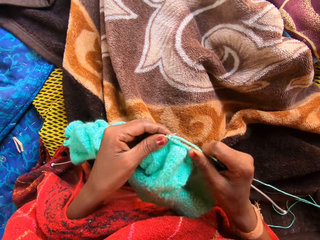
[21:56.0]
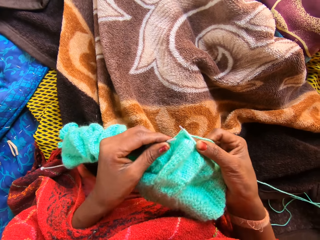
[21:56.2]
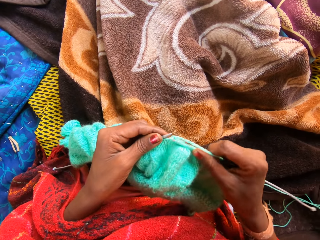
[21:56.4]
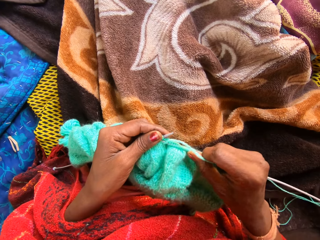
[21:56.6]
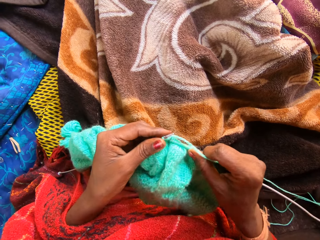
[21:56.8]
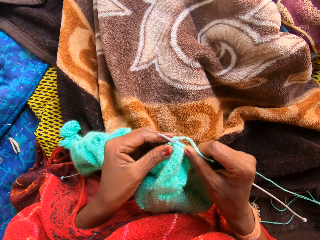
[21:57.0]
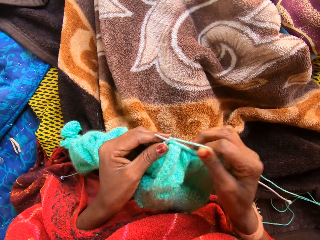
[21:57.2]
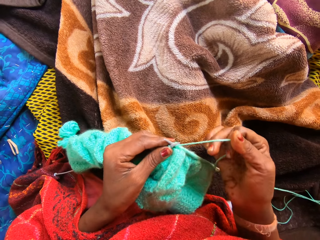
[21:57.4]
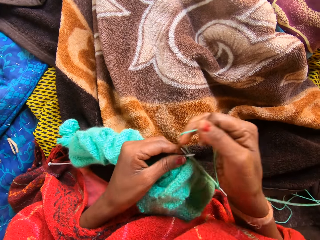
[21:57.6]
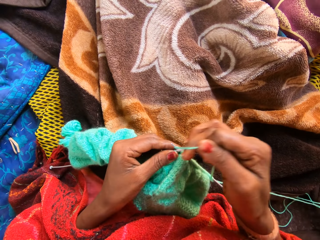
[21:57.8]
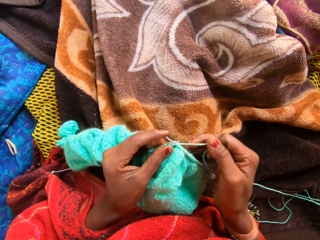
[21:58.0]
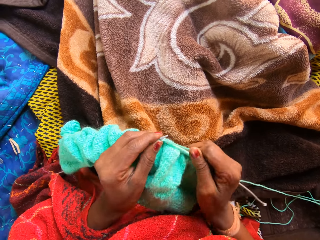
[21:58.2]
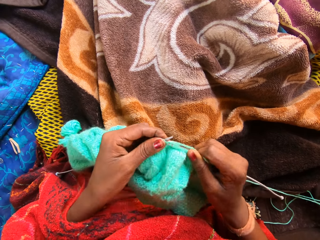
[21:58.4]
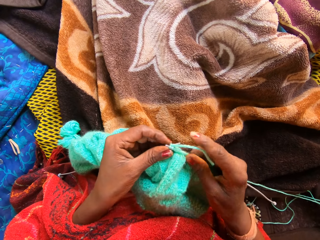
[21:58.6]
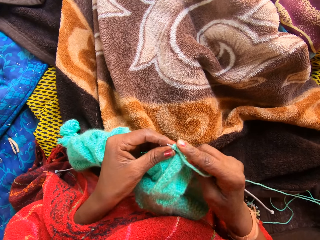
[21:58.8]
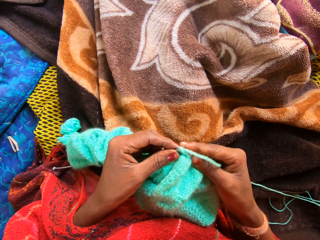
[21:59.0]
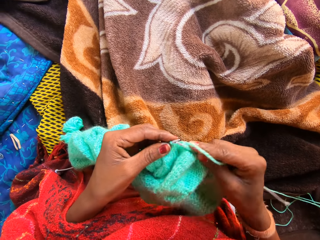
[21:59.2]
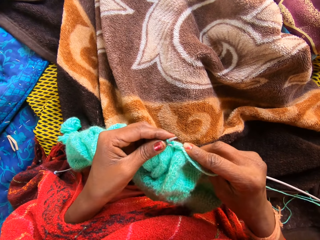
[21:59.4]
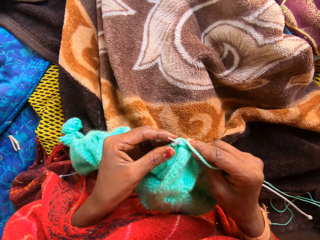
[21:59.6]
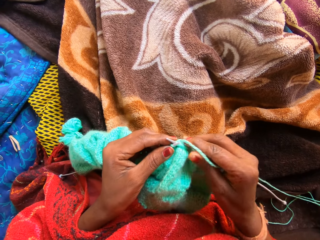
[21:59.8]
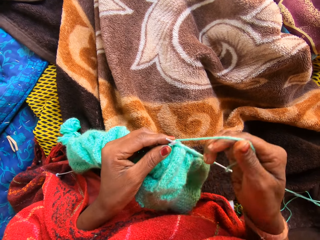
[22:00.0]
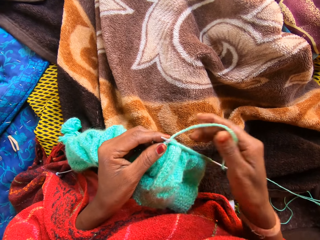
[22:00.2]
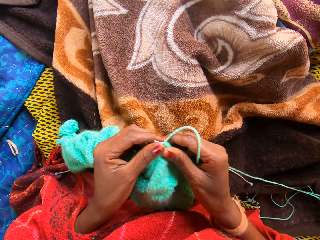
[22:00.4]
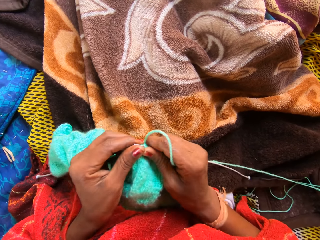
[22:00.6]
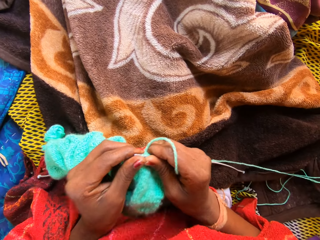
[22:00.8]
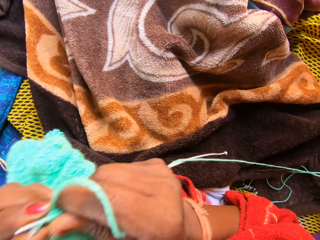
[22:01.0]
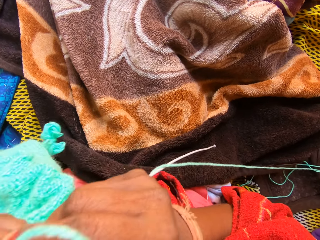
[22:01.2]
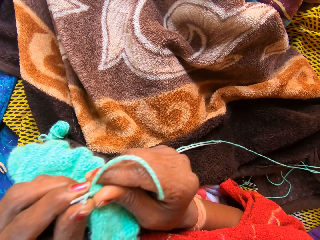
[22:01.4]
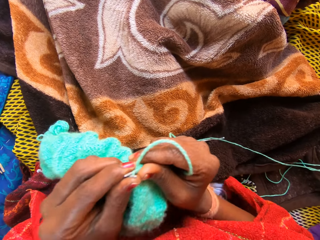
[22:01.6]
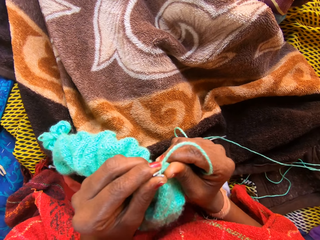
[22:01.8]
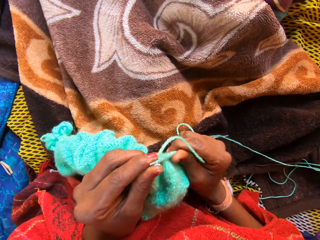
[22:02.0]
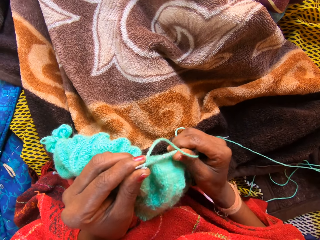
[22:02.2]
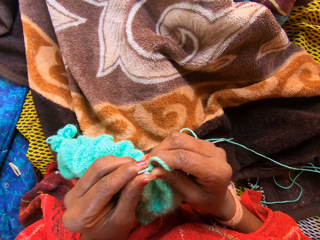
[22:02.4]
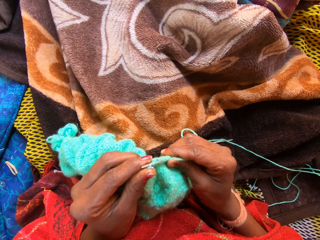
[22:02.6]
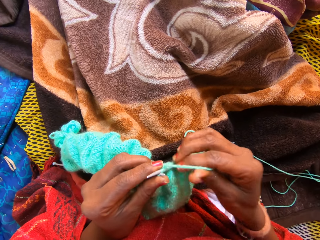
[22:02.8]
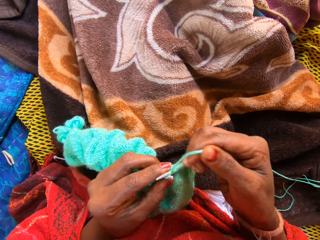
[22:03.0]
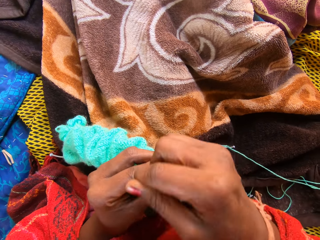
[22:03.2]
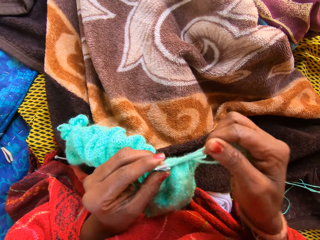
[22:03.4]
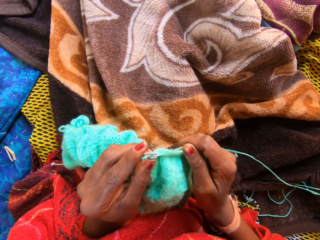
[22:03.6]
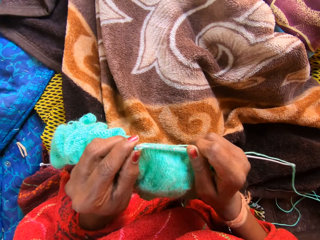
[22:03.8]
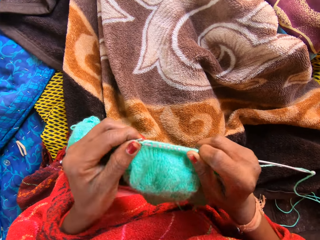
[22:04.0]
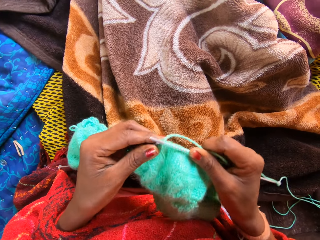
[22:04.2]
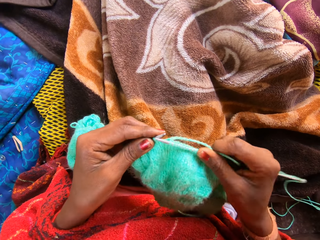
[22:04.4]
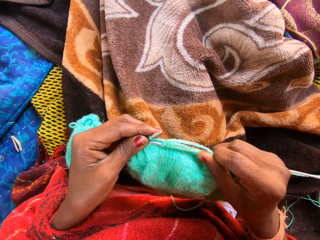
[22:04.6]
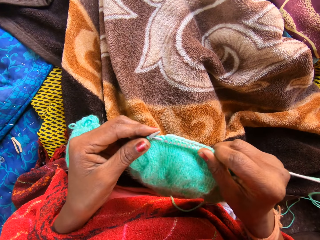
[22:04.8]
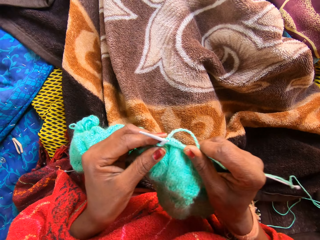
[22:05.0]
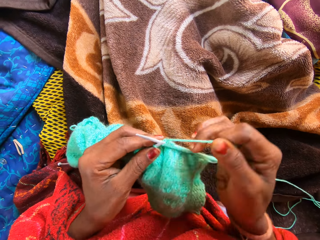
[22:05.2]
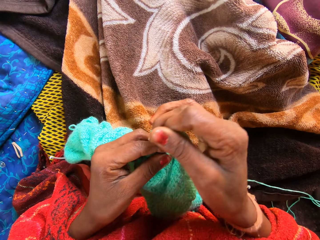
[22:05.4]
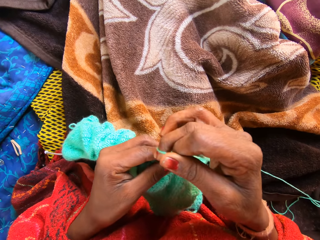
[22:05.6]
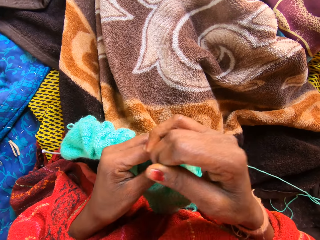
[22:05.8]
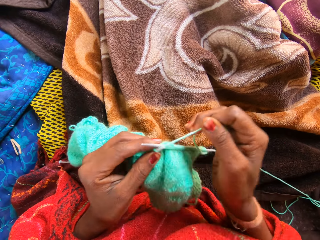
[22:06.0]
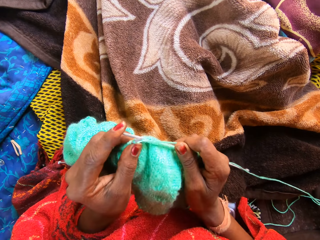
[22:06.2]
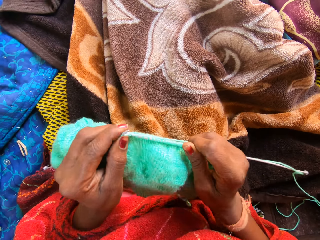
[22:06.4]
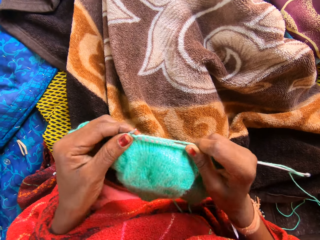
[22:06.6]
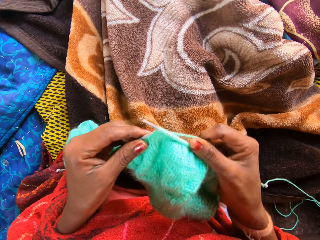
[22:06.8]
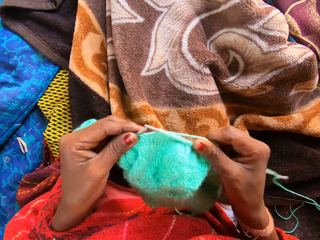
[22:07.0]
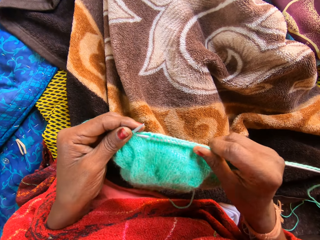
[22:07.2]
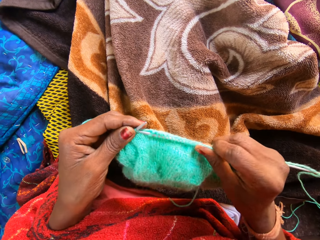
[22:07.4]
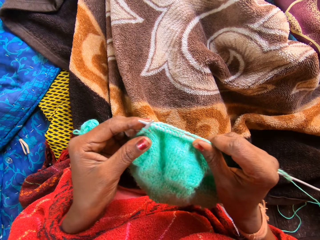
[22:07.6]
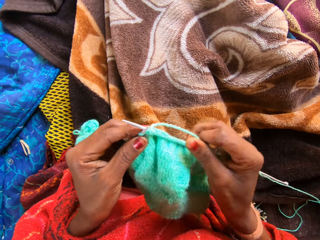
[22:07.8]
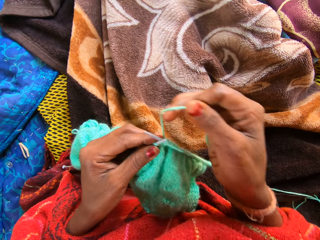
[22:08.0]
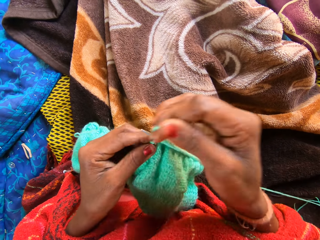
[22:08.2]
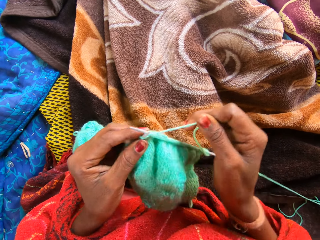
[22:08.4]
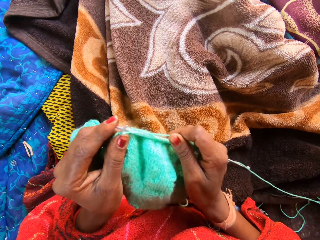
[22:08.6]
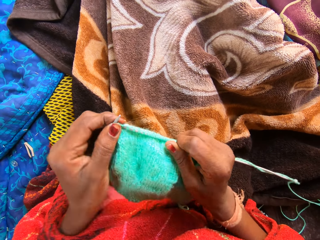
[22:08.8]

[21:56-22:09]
The camera wearer adjusts the fabric. They knit the fabric.

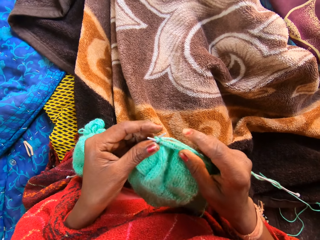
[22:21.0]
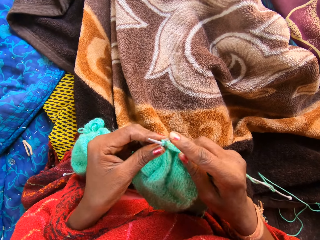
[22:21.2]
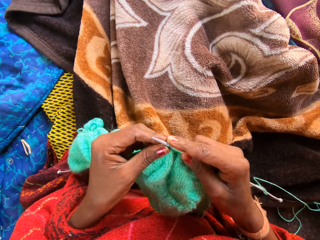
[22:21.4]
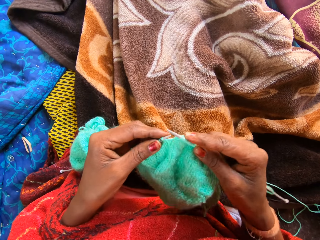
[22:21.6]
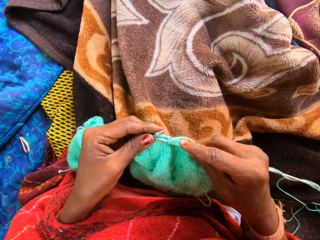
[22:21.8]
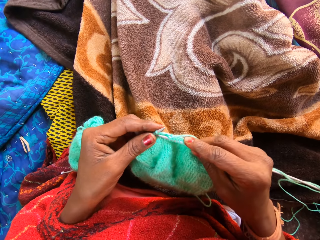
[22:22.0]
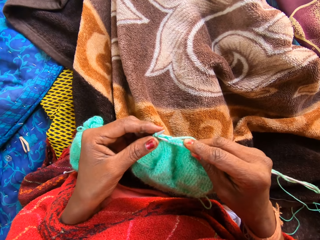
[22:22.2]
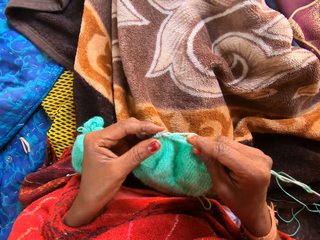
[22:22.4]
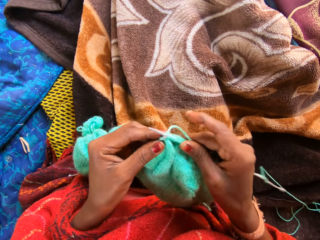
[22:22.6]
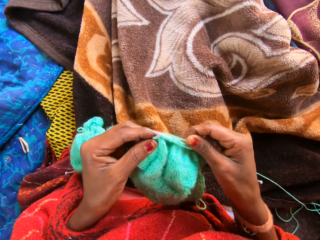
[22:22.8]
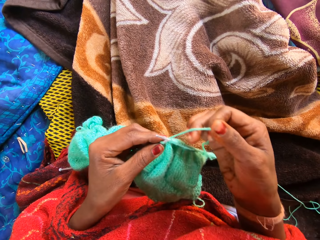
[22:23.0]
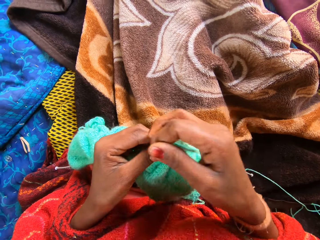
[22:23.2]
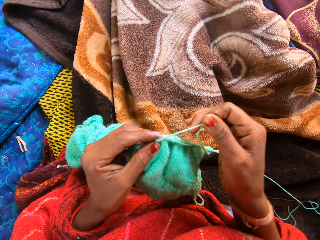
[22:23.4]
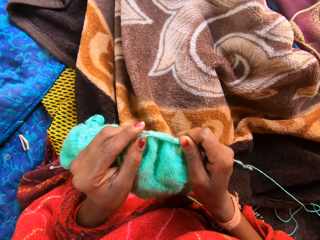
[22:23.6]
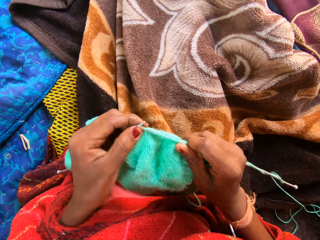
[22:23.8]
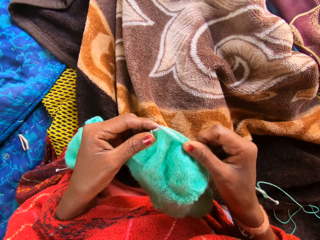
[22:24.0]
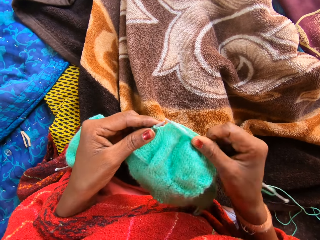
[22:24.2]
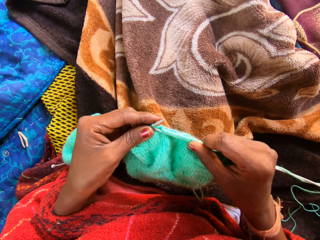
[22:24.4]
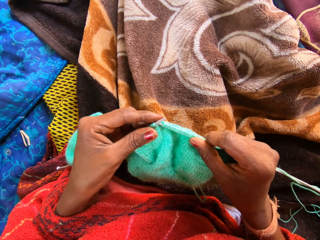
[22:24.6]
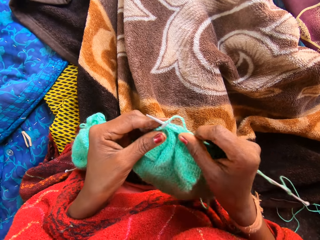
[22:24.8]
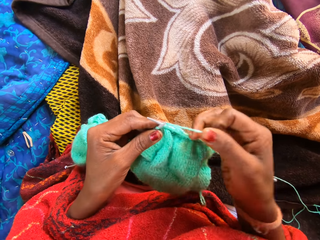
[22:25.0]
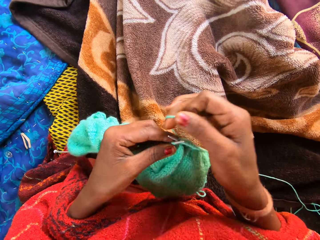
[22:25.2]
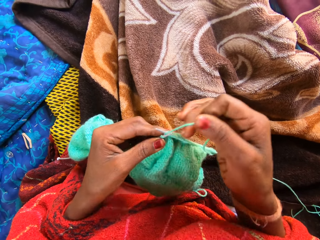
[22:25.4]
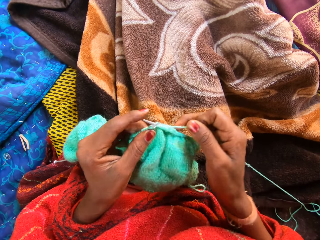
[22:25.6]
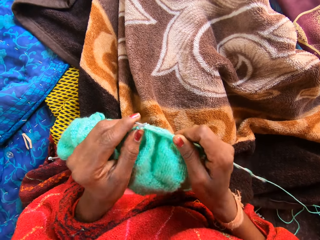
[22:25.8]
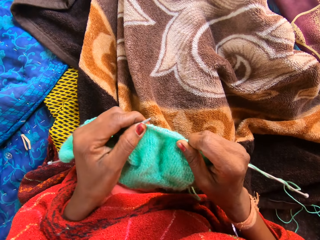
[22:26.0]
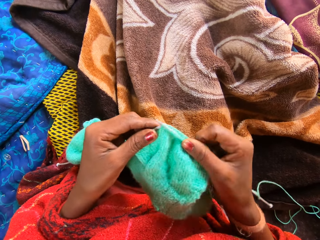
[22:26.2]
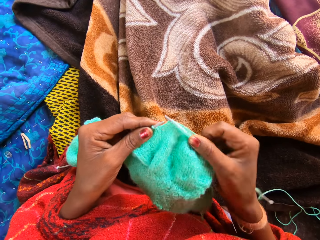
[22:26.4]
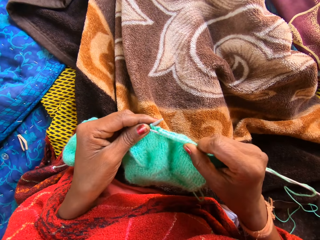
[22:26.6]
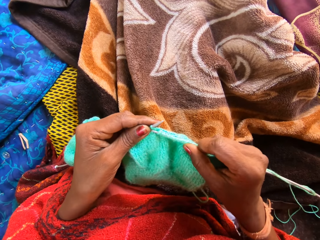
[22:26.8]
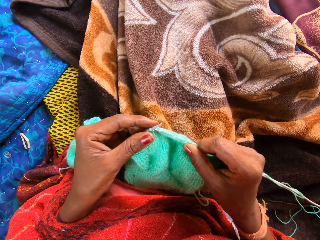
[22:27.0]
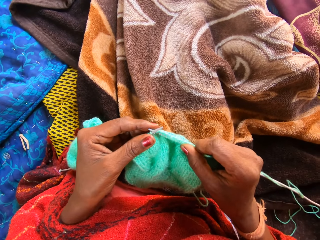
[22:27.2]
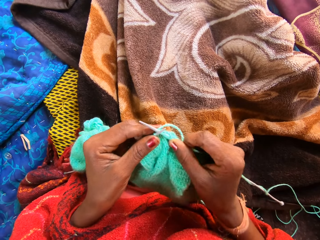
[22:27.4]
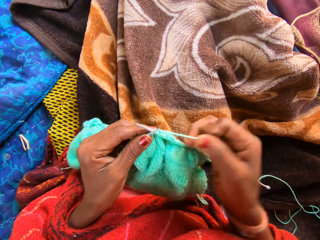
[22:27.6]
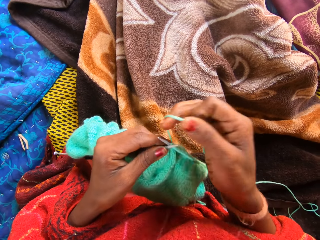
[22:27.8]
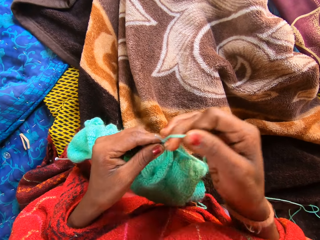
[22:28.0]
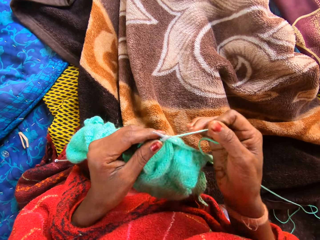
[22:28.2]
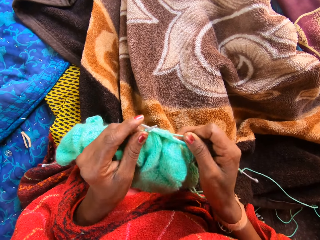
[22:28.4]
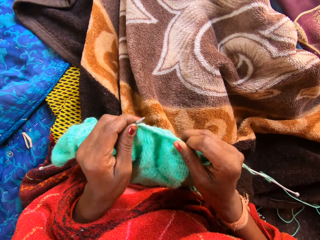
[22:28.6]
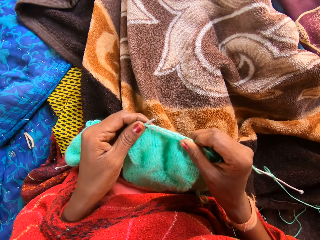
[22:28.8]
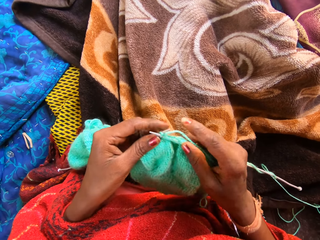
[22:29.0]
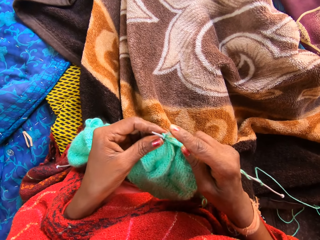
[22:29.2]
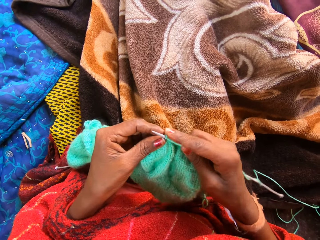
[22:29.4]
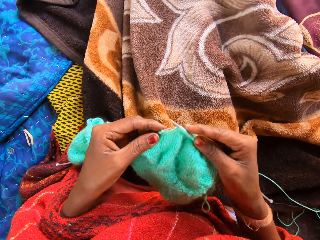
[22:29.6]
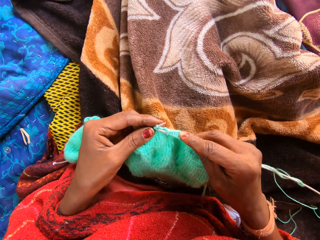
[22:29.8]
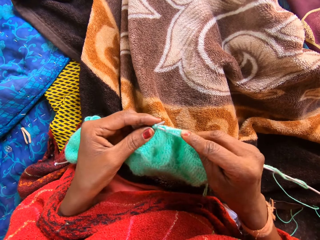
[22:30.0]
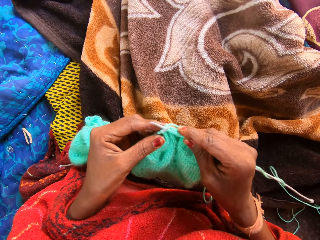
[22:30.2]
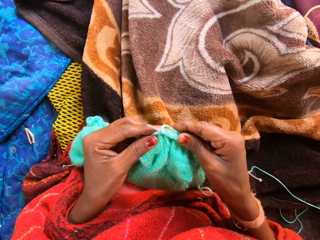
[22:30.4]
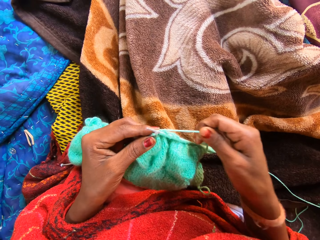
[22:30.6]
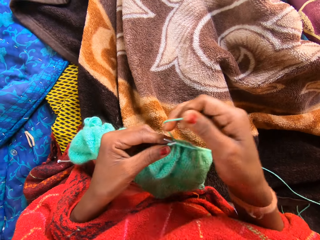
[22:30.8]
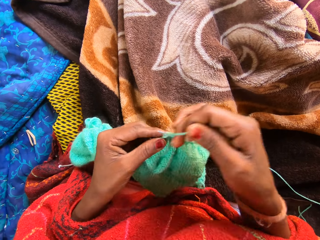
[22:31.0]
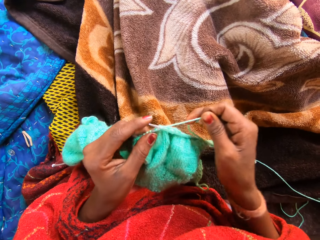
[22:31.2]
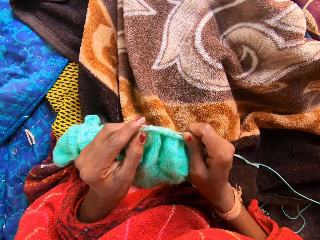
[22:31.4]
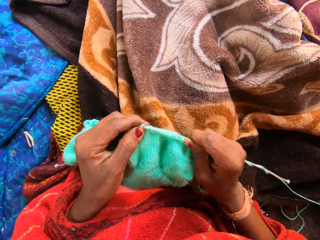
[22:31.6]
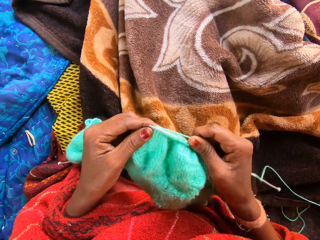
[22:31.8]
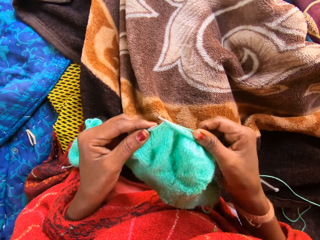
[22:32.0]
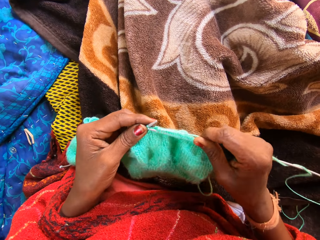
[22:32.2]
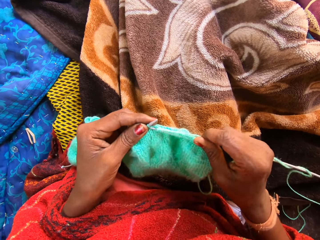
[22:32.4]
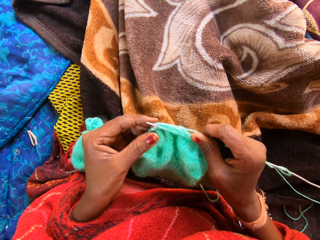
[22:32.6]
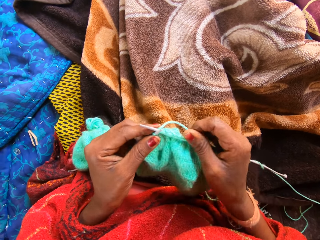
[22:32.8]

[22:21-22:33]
The camera wearer coils a knitting thread on a knitting needle. They knit a fabric with knitting needles. They coil the knitting thread on the knitting needle. They knit the fabric with the knitting needles. They coil the knitting thread on the knitting needle. They knit the fabric with the knitting needles. They coil the knitting thread on the knitting needle.
